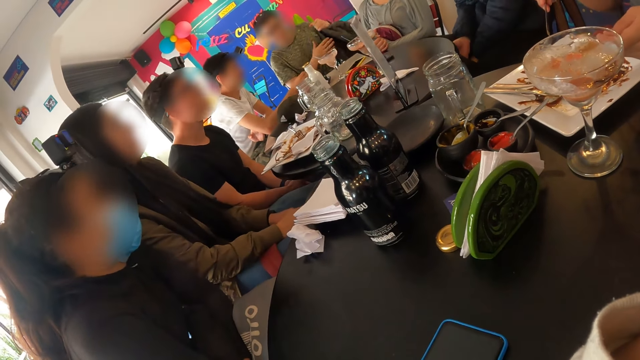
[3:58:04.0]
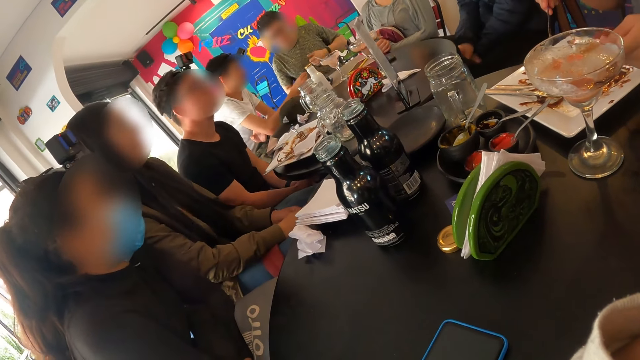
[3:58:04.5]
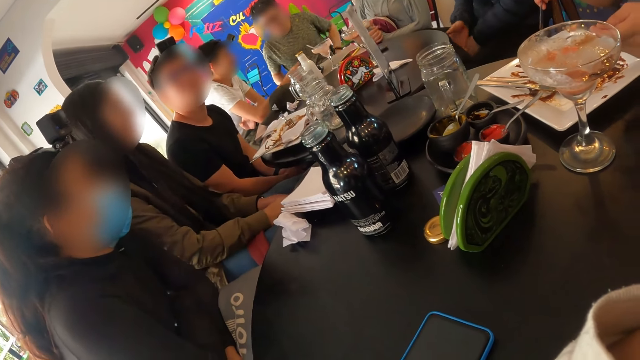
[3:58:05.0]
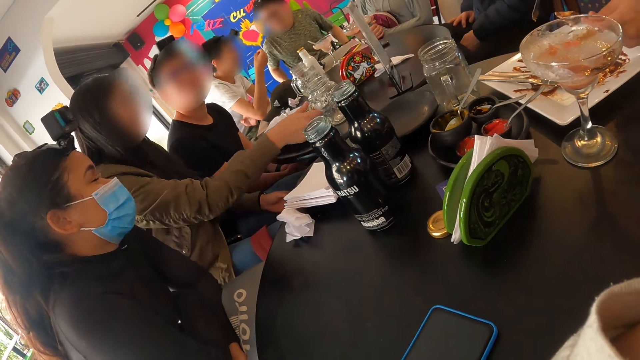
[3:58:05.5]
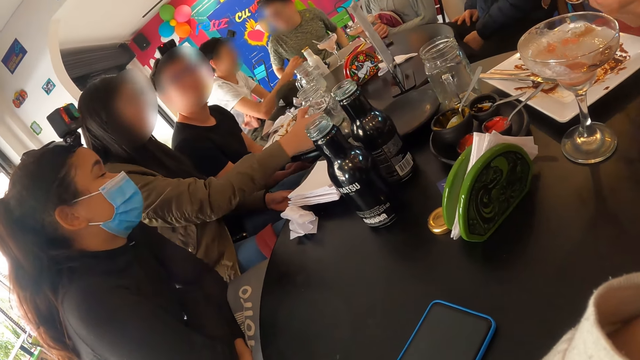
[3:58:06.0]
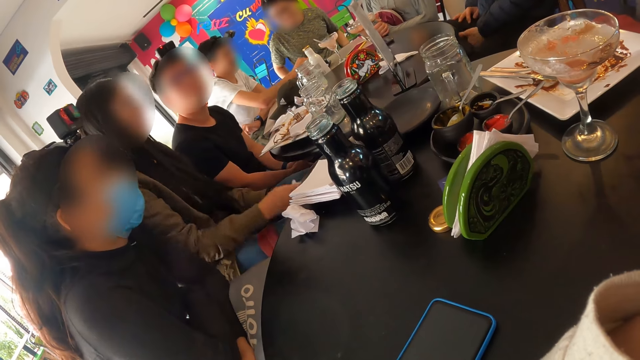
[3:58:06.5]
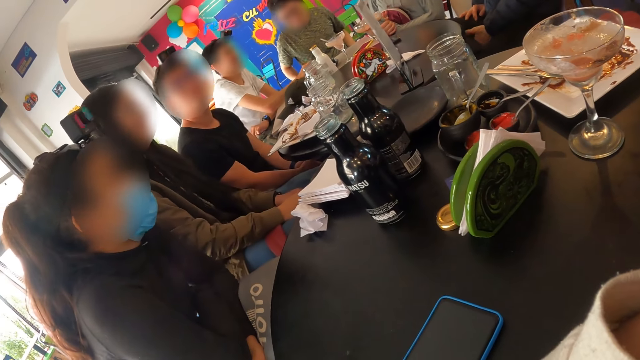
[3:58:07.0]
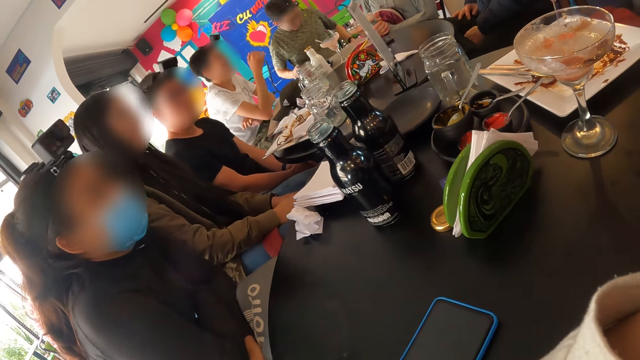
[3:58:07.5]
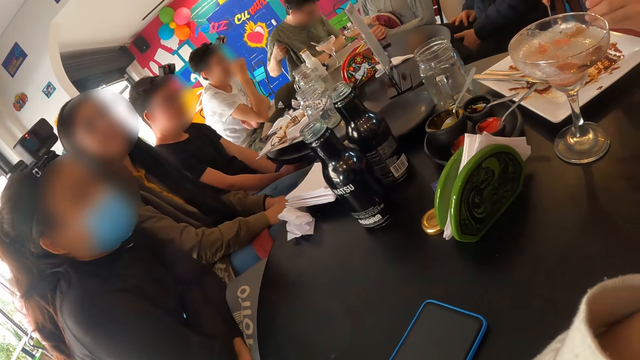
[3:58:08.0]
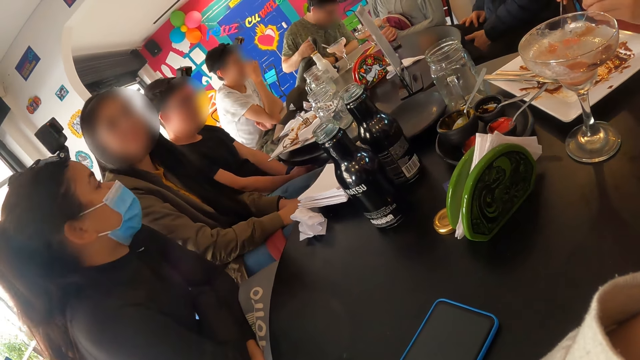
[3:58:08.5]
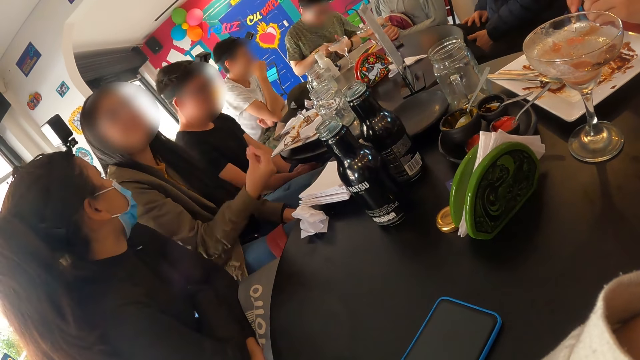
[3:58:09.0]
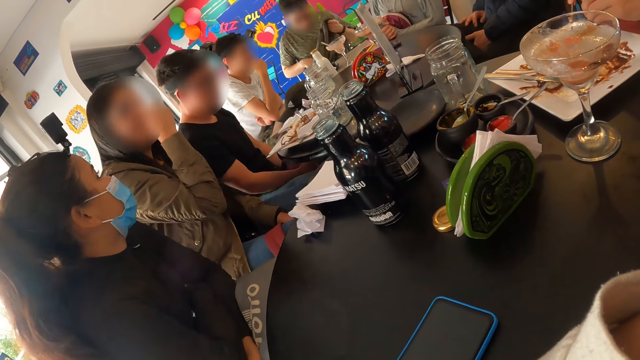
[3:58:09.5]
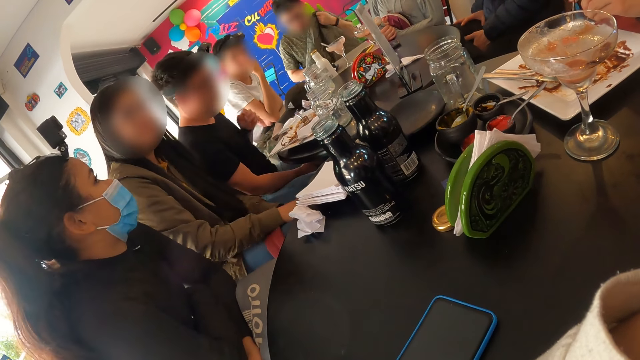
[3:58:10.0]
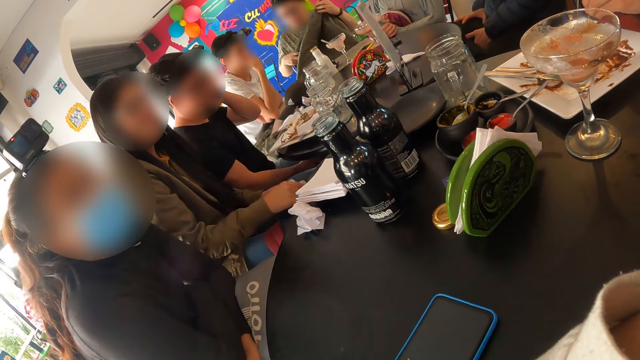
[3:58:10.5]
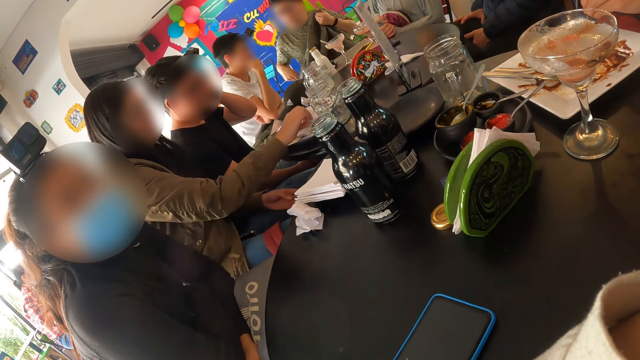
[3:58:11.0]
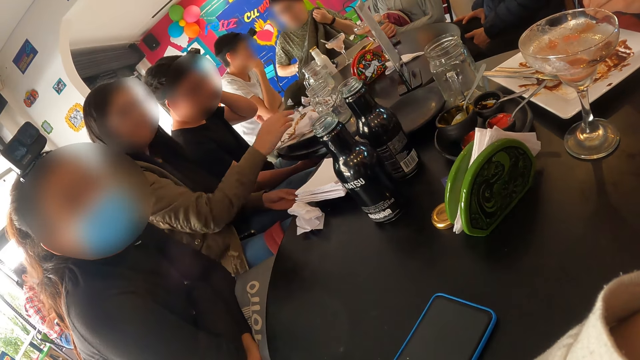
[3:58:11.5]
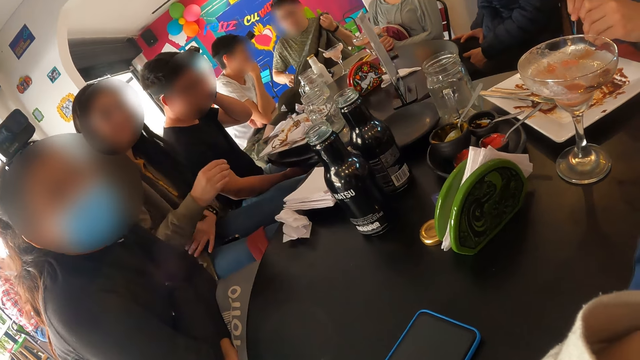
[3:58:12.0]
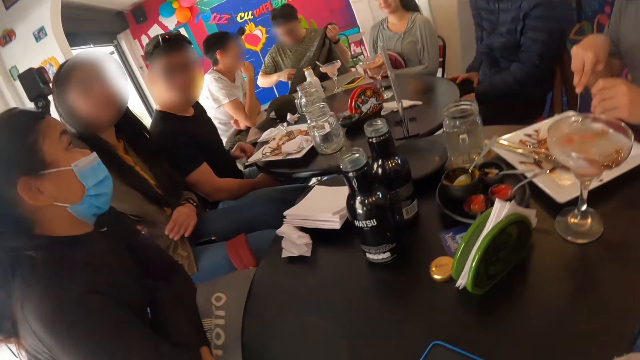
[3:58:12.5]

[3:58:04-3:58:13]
A woman moves the jar of juice on the table with her right hand. She drops the serviette in the plate with her right hand.

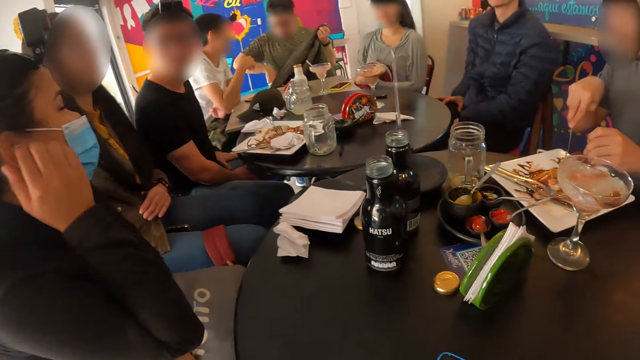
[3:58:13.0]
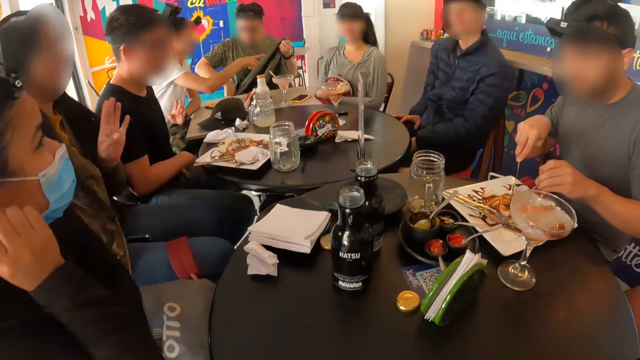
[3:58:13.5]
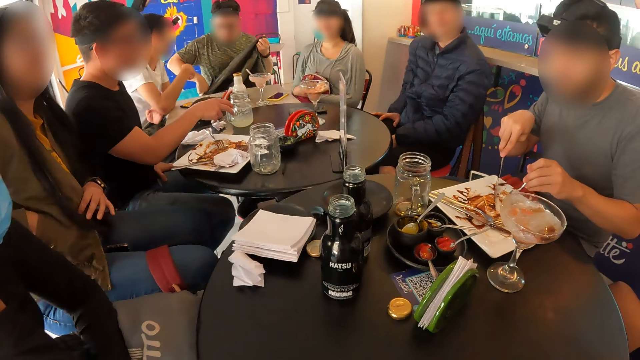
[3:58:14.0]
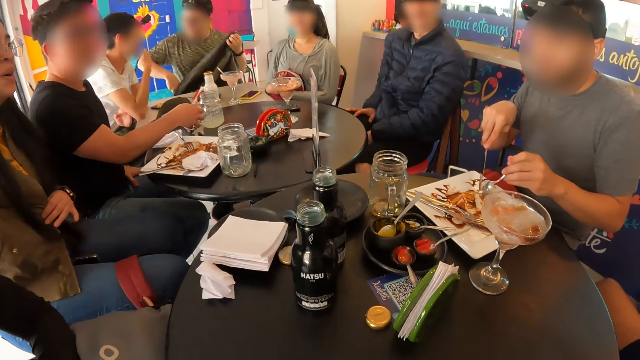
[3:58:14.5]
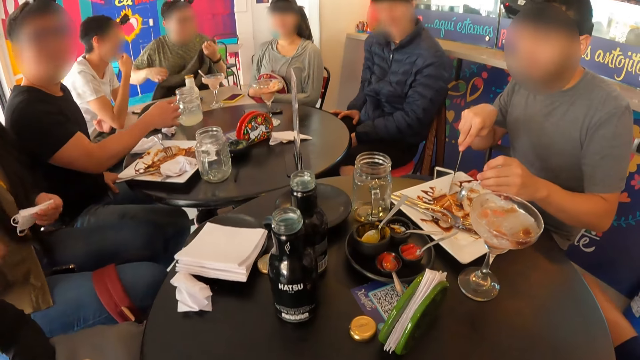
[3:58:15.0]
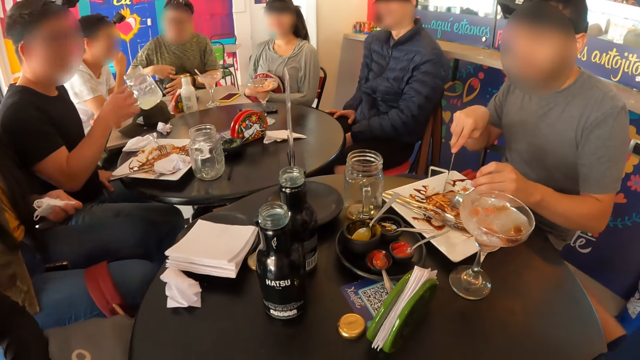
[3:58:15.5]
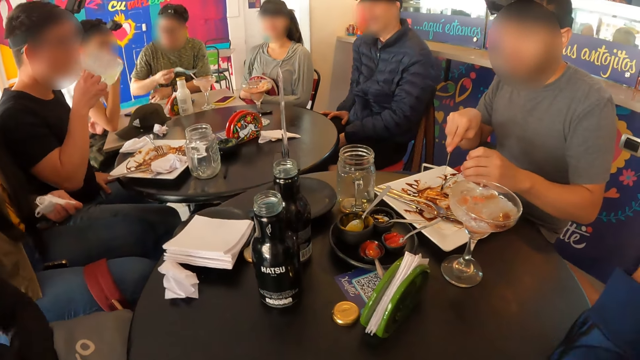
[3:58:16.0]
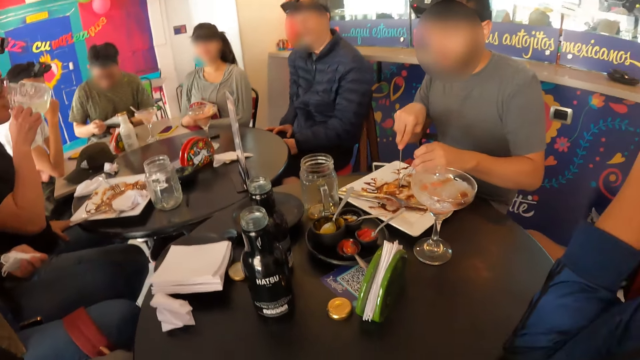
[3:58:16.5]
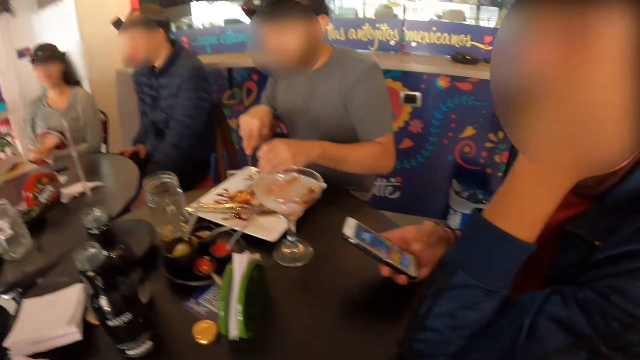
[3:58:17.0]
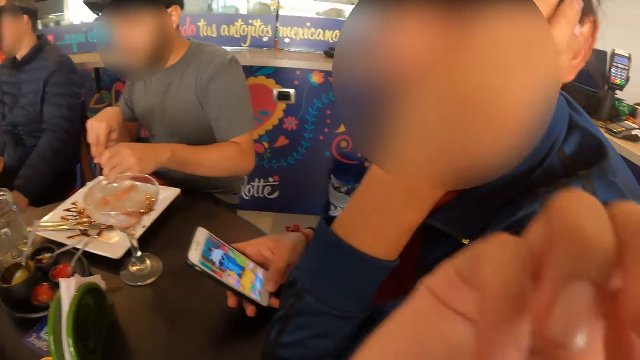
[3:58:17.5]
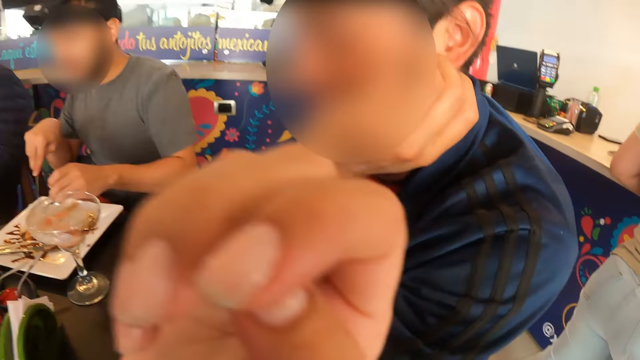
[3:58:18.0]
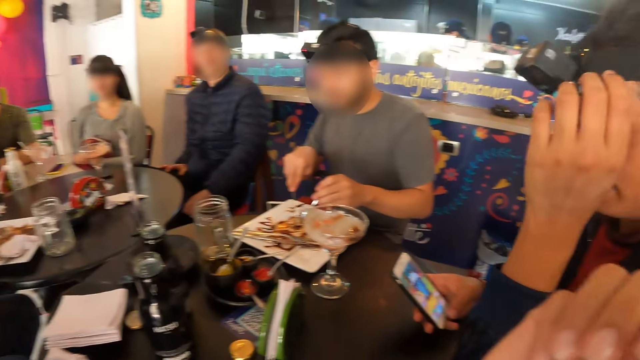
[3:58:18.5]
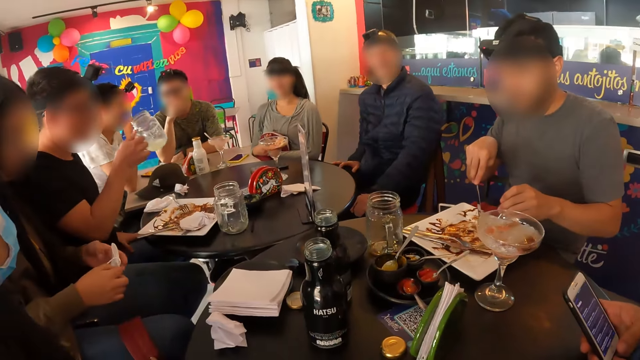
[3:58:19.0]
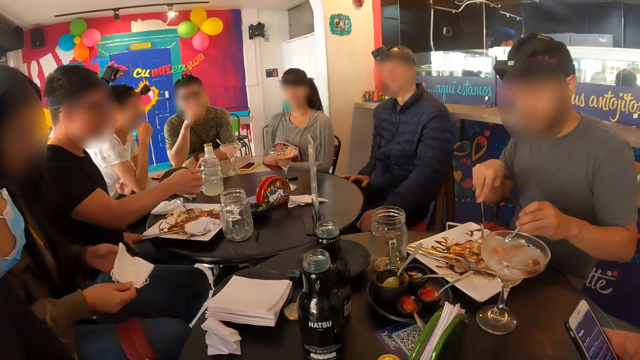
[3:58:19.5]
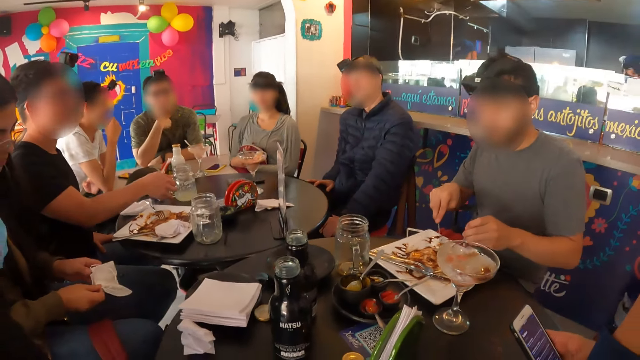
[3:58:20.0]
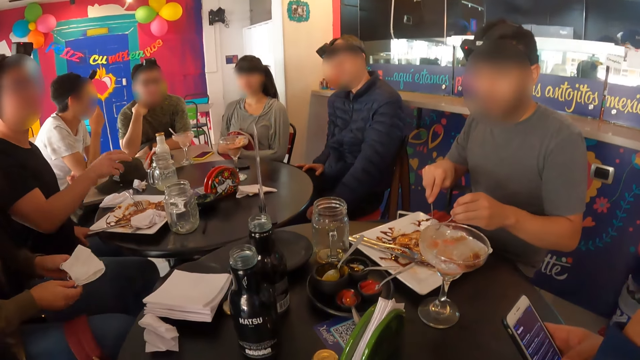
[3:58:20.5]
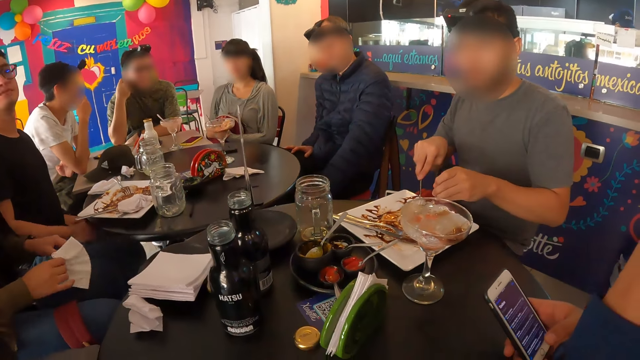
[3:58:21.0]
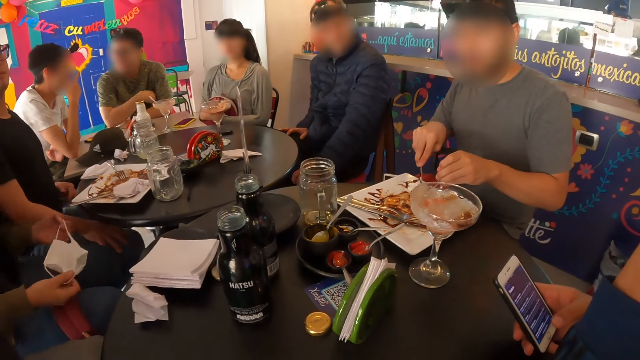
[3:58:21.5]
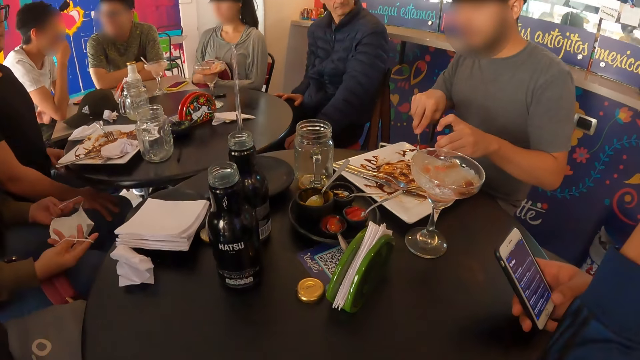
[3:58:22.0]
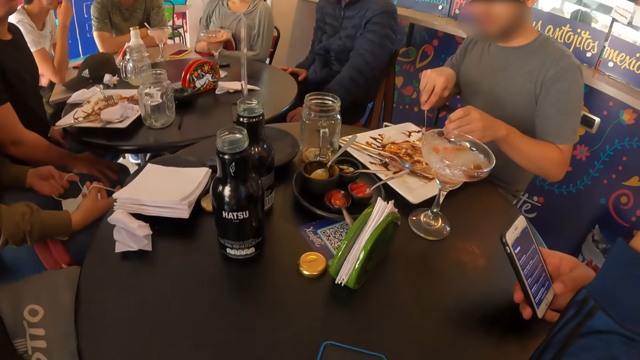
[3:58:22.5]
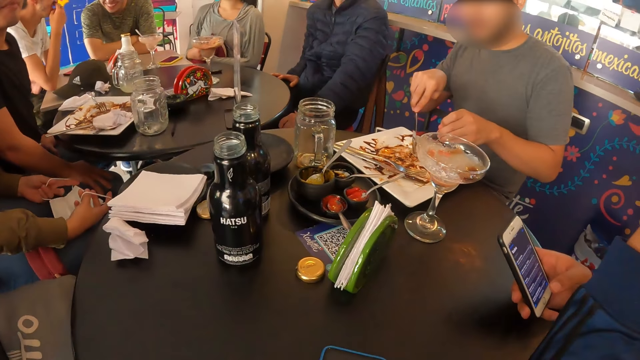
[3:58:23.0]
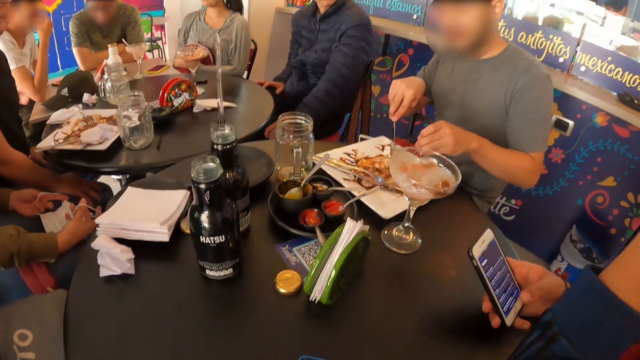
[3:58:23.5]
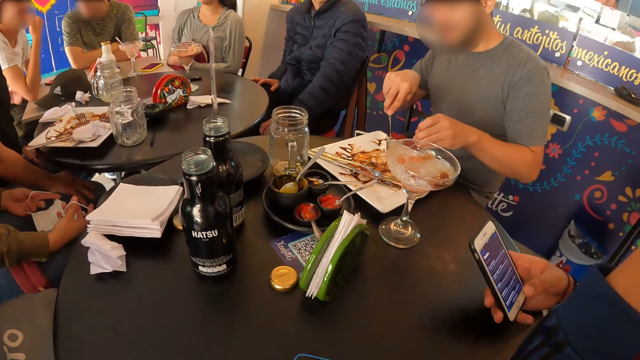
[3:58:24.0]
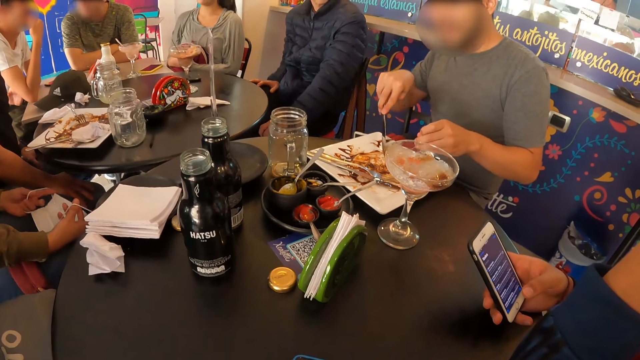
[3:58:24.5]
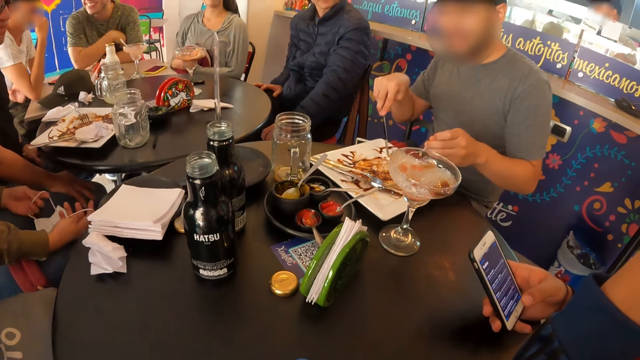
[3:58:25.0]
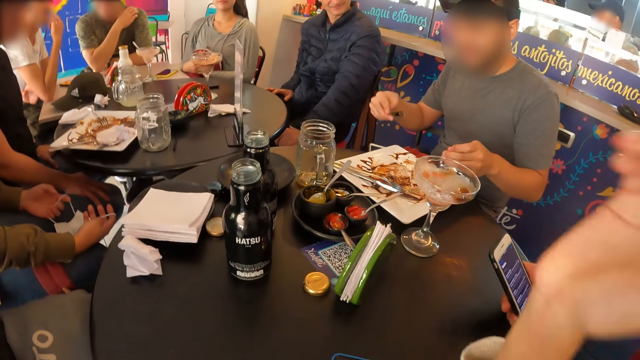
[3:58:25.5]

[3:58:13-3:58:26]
A man removes a face mask from the pocket of the jacket on his lap with his right hand. Another man picks up the jar of juice from the table with his right hand. A woman removes a face mask from the pocket of a jacket on her body with her right hand. The second man drinks juice from the glass in his right hand. A person eats food. A third man operates a phone with his right hand. The camera wearer looks around. The second man drops the jar of juice on the table with his right hand. The person eats food. Another person scrolls a phone. The first person eats food.
